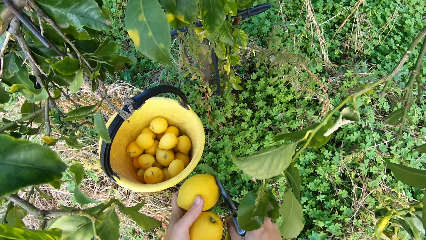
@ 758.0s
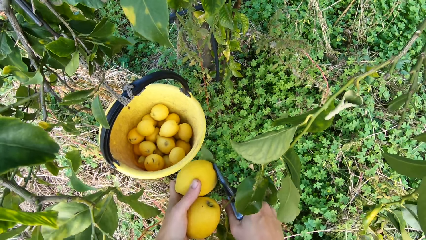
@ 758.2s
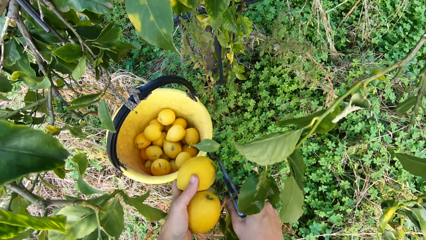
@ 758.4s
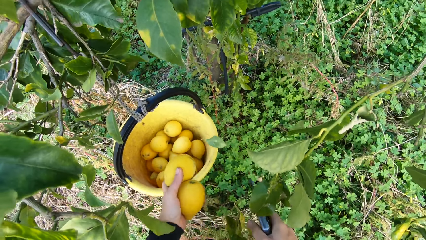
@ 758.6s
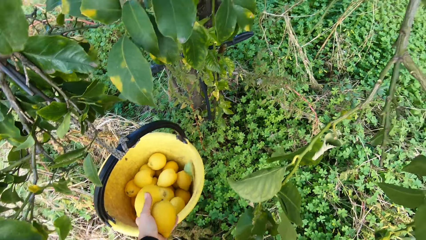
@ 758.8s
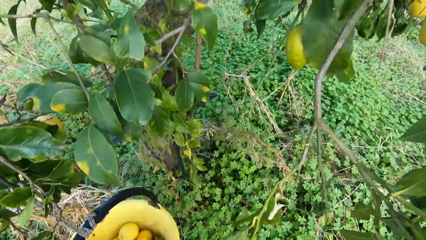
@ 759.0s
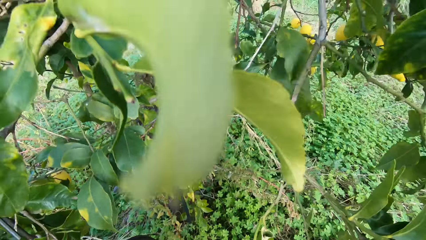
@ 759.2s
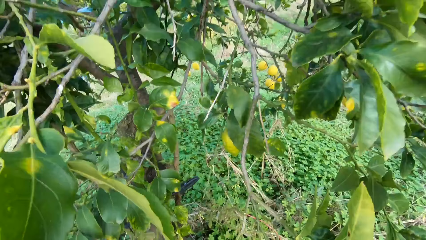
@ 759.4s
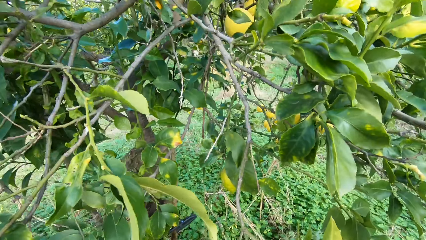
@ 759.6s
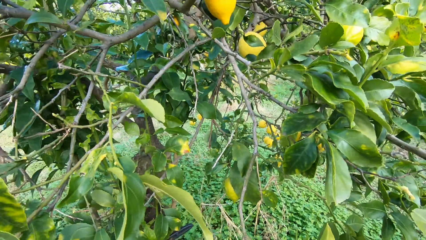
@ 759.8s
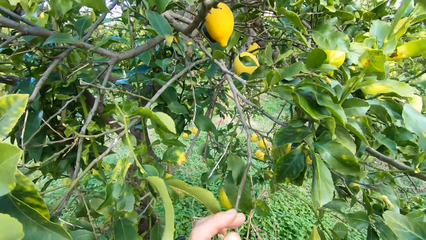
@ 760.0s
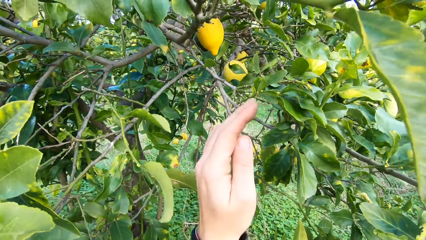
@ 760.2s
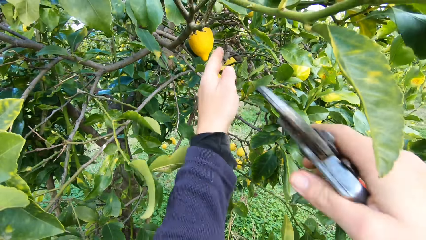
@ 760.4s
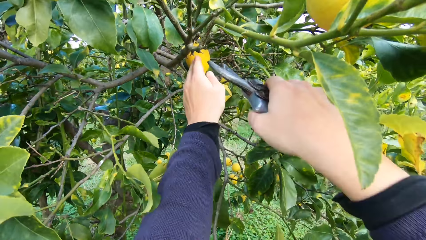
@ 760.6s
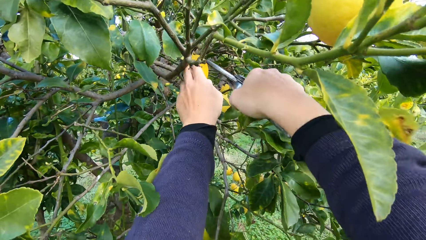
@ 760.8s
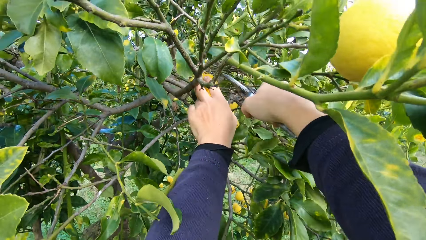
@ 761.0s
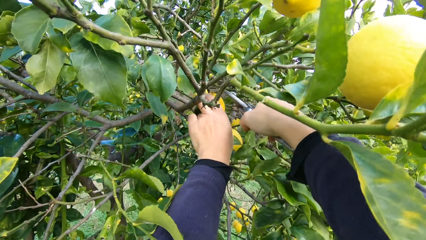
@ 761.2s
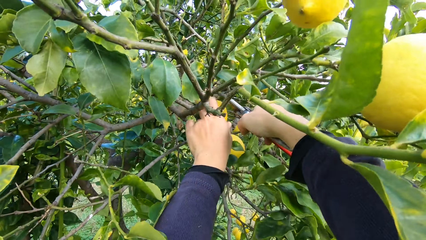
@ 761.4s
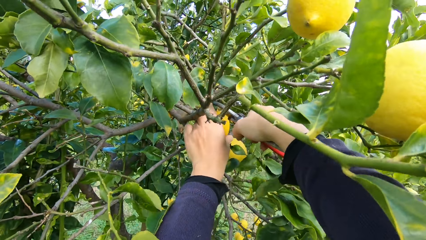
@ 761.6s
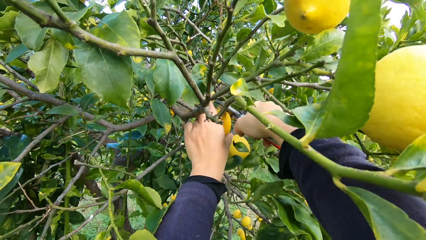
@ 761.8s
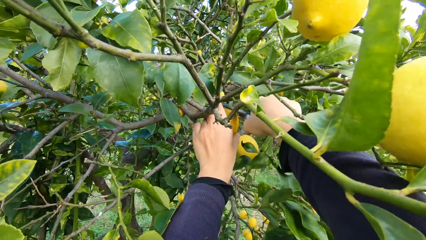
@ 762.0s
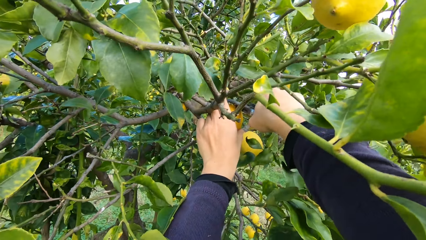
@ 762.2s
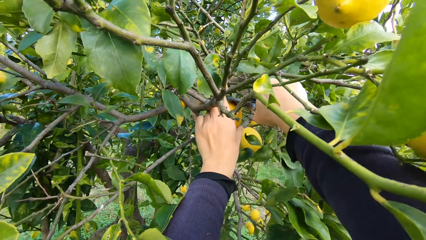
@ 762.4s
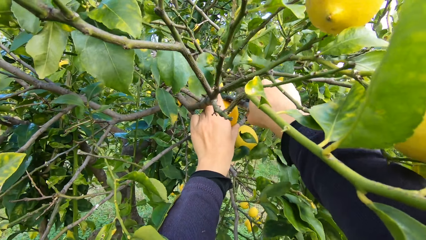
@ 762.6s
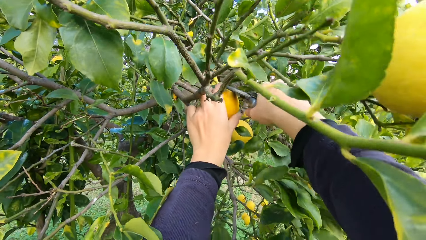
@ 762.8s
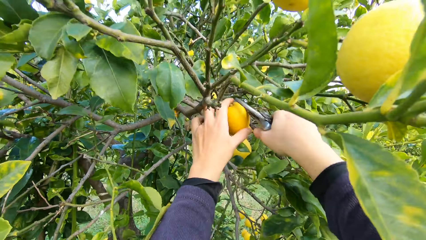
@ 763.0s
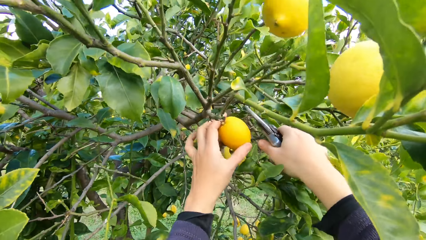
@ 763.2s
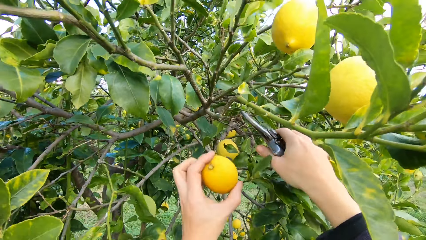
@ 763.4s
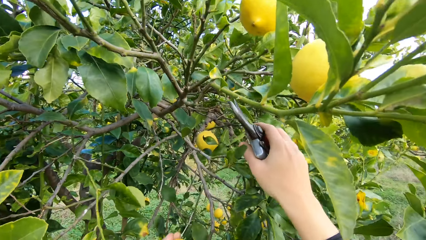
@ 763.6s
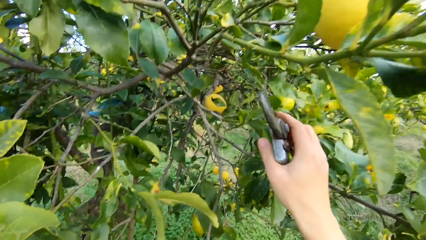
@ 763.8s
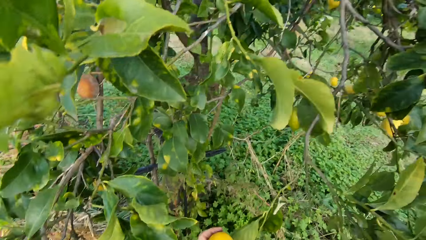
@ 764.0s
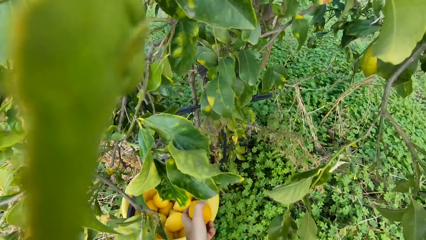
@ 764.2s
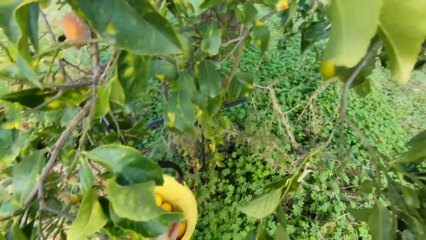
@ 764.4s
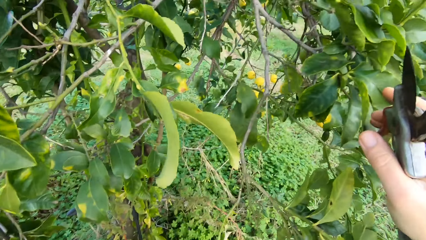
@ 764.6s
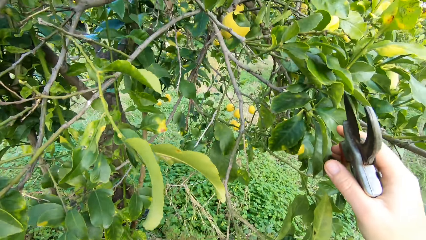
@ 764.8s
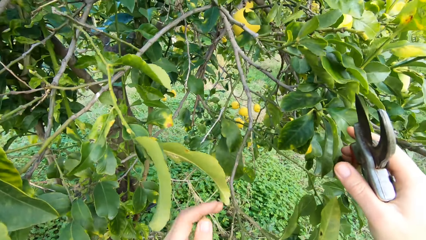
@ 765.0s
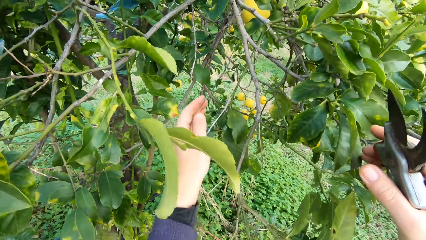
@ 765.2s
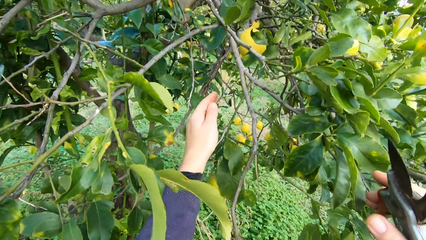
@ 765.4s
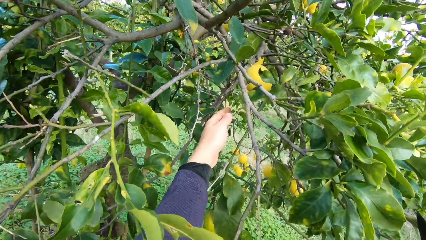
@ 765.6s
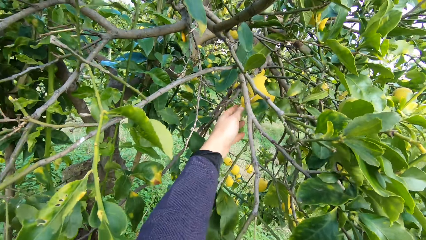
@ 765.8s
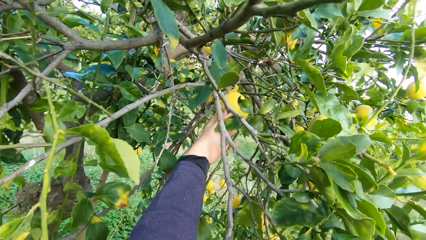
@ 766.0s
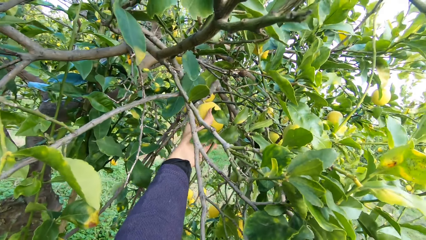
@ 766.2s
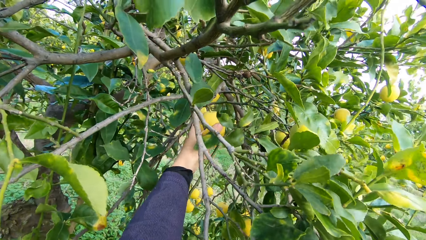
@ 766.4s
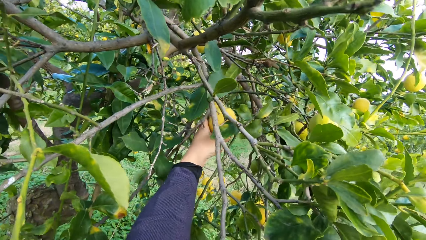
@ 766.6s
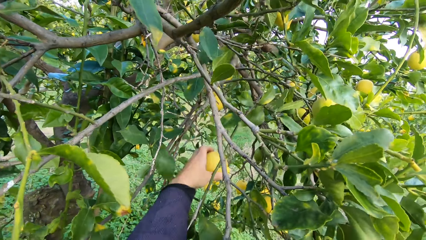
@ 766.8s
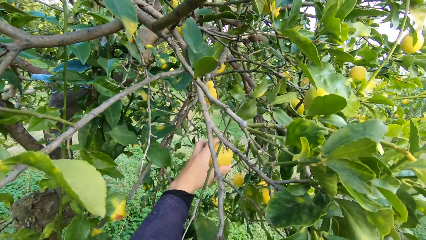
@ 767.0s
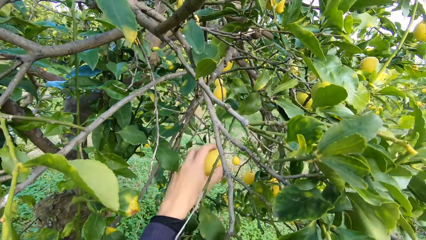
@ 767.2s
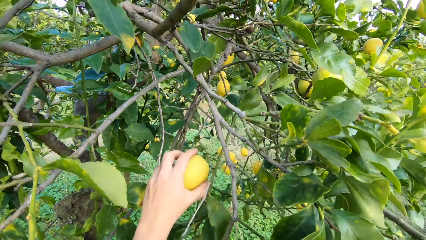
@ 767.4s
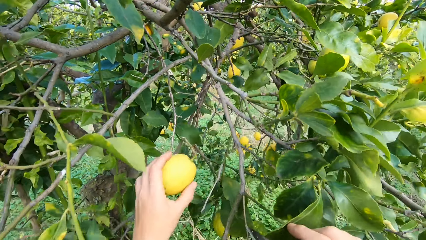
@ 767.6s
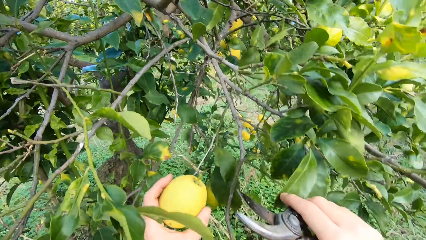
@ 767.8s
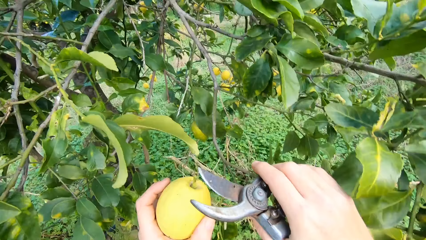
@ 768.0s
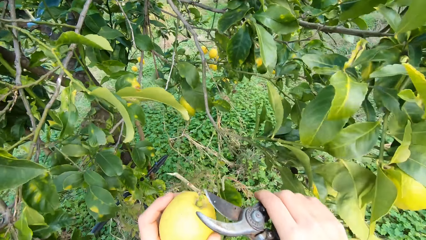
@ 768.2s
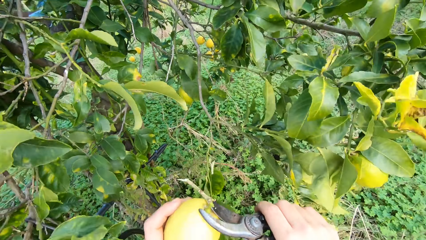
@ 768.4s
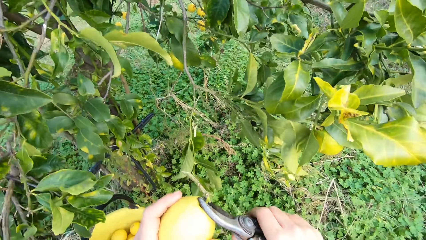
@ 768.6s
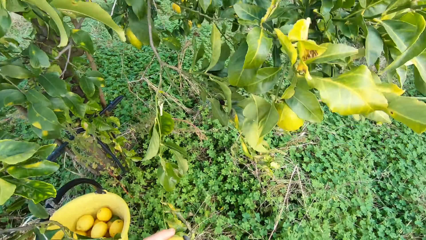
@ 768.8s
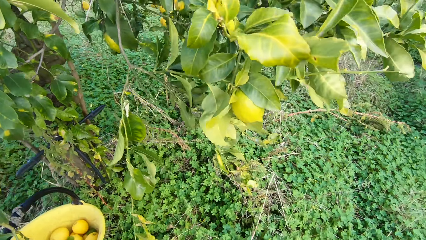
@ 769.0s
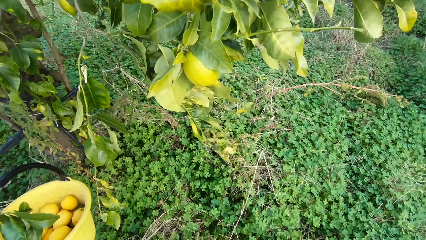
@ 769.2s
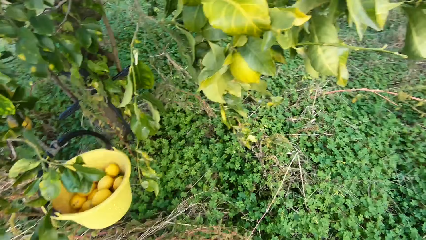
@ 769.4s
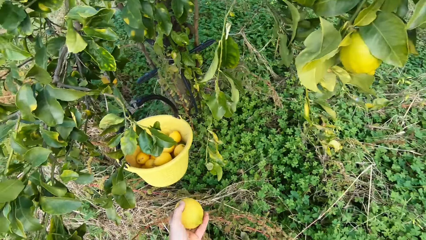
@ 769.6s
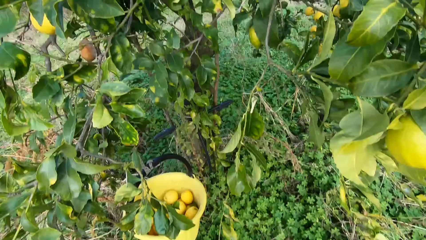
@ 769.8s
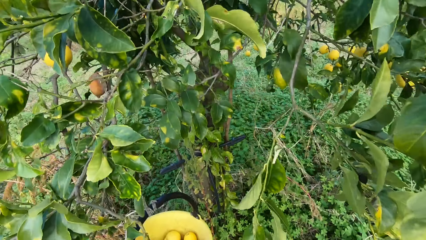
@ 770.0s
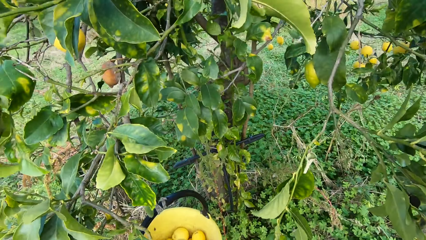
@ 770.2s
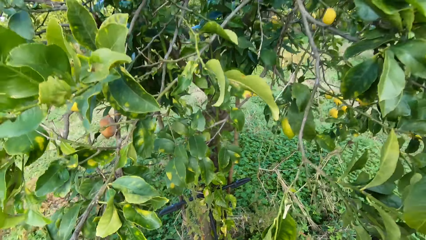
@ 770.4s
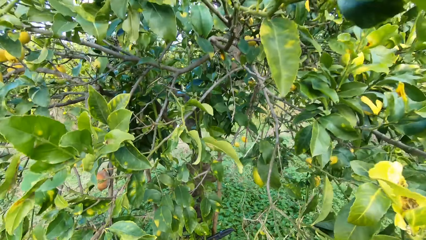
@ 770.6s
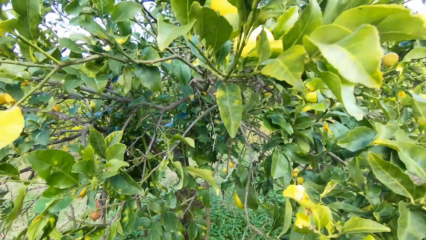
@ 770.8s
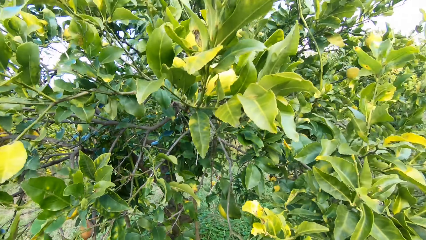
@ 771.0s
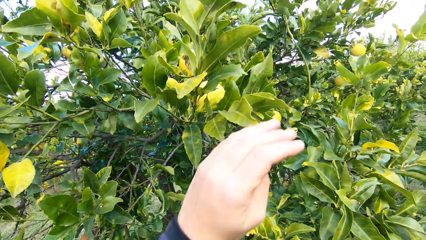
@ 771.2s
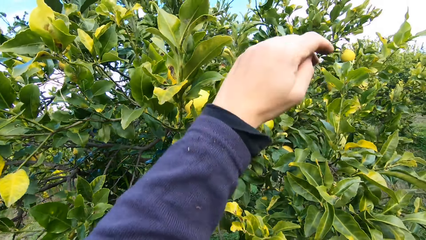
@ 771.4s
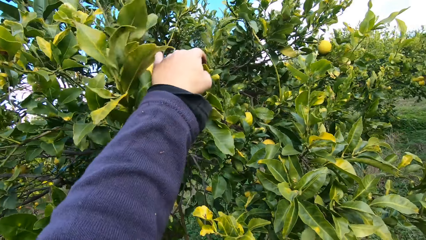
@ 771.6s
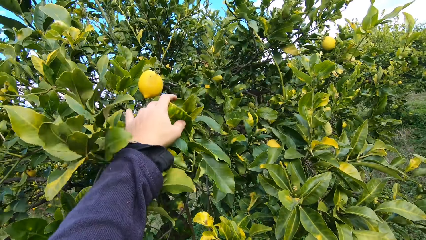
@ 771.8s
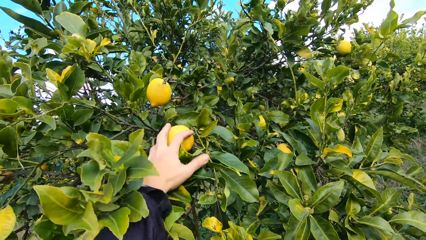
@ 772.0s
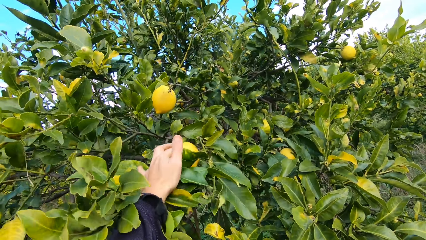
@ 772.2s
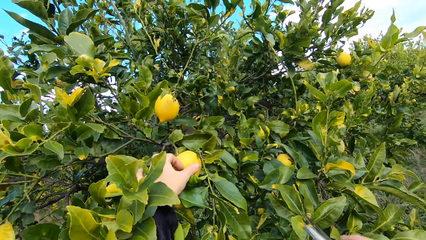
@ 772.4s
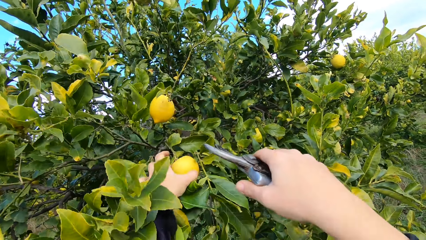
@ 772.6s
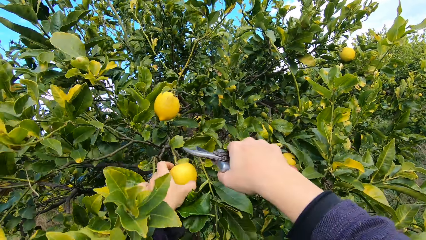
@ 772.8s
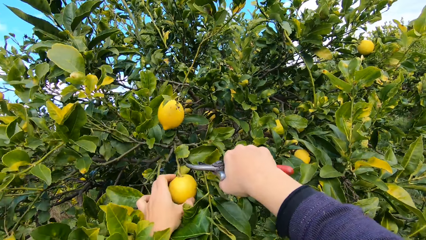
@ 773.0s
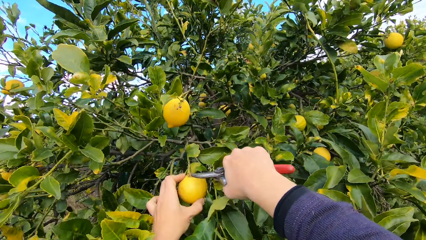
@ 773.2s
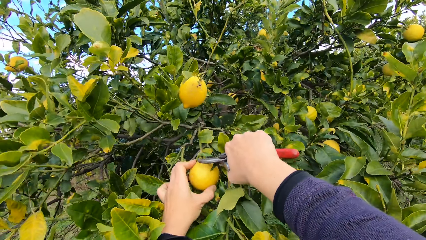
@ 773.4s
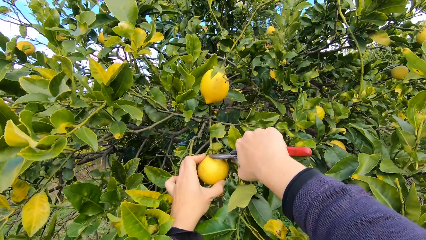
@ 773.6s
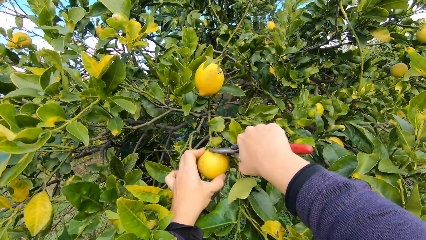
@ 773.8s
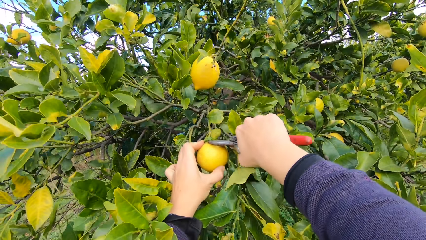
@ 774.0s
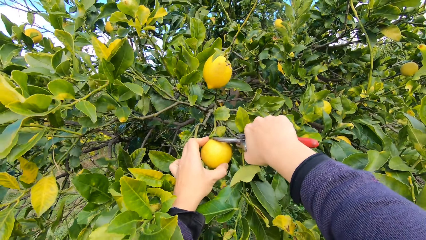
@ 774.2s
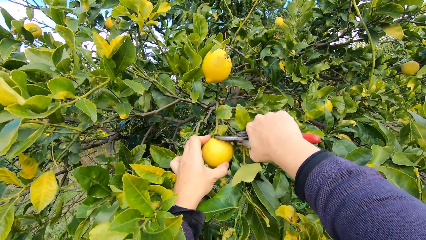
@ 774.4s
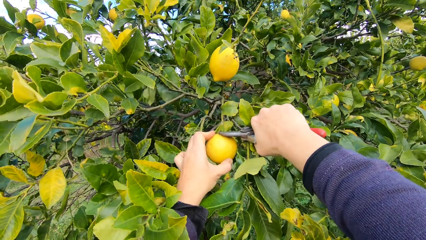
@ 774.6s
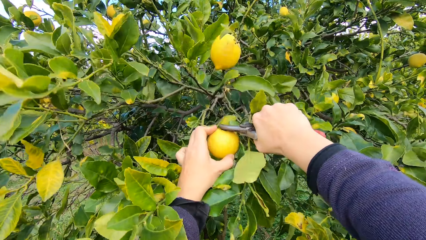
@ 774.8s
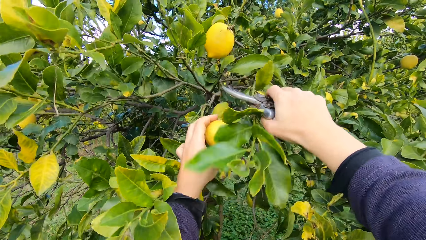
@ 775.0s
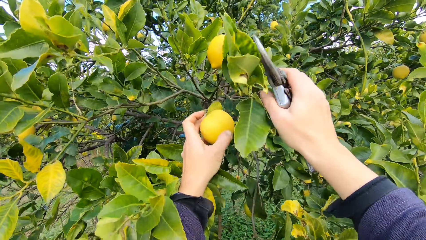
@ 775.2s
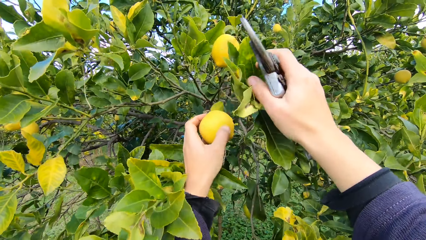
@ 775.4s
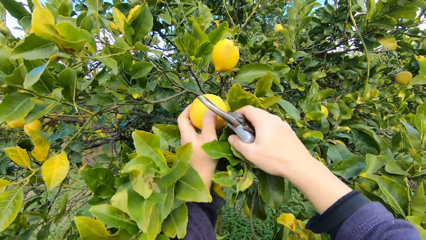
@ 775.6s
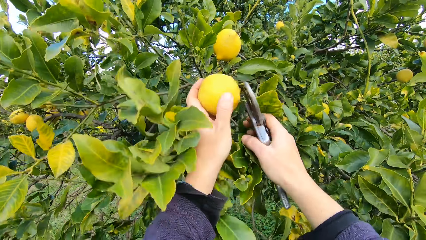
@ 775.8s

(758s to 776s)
The camera wearer throws the lemon into the bucket. He holds a lemon. He plucks two lemons from the tree with the plier, a pruning shear. He throws the lemon into the bucket. He holds a lemon. He plucks another lemon from the tree with his hand. He cuts off the stalk of the lemon with the plier. He throws the lemon into the bucket. He holds a lemon. He plucks another lemon from the tree with the plier.
